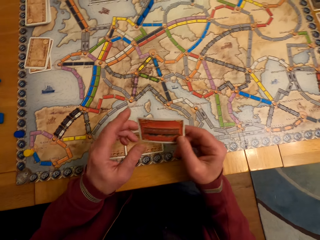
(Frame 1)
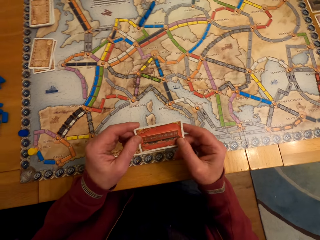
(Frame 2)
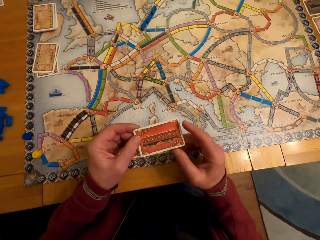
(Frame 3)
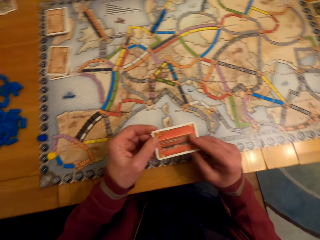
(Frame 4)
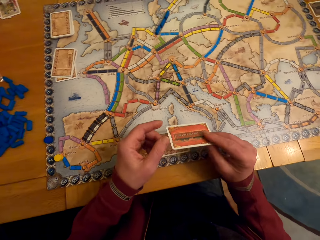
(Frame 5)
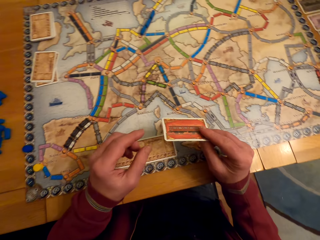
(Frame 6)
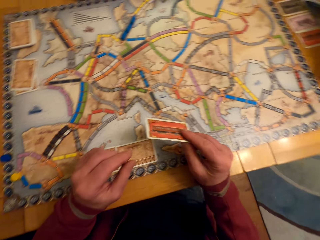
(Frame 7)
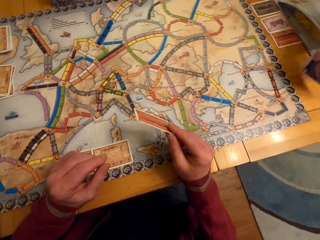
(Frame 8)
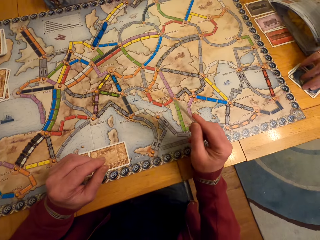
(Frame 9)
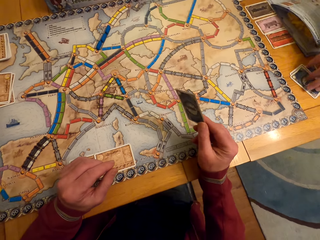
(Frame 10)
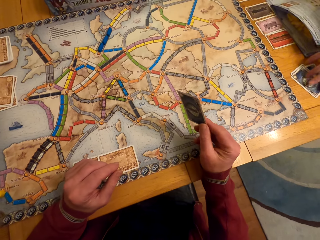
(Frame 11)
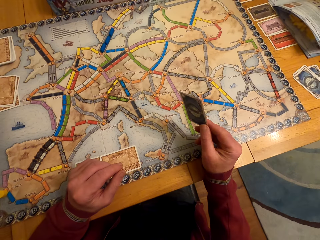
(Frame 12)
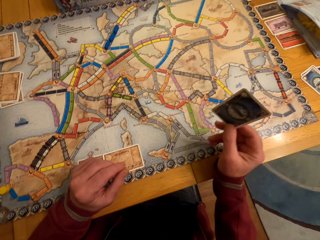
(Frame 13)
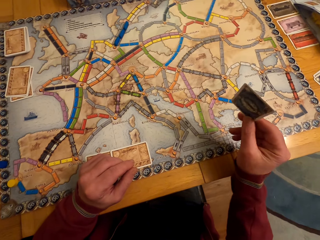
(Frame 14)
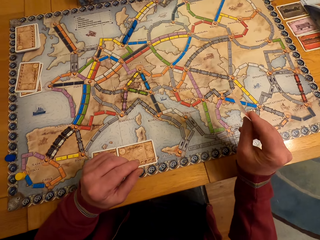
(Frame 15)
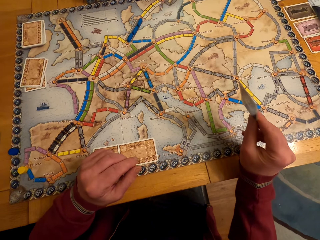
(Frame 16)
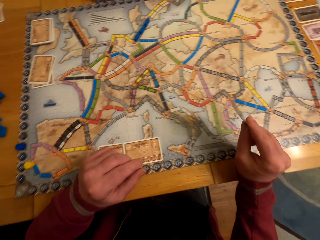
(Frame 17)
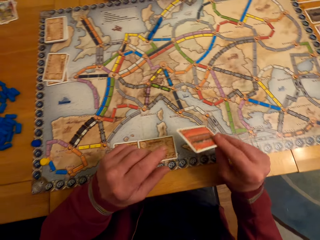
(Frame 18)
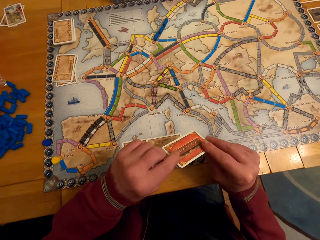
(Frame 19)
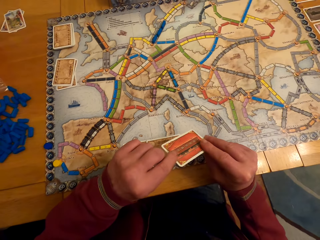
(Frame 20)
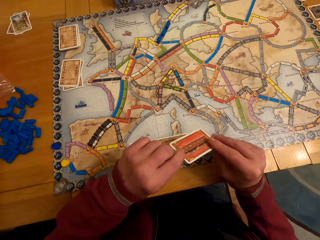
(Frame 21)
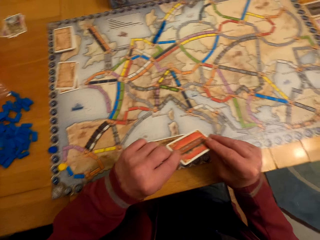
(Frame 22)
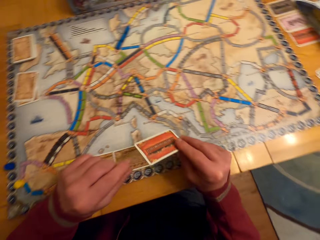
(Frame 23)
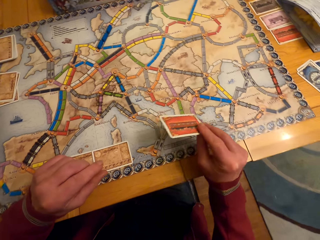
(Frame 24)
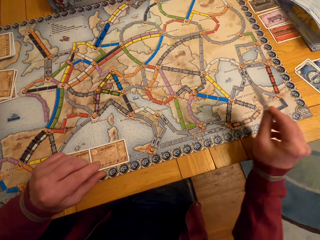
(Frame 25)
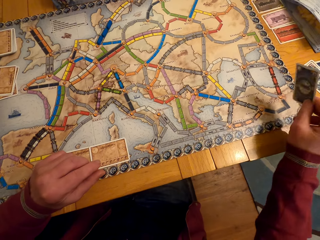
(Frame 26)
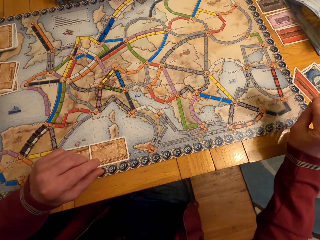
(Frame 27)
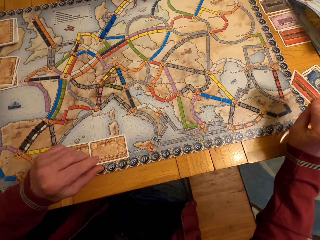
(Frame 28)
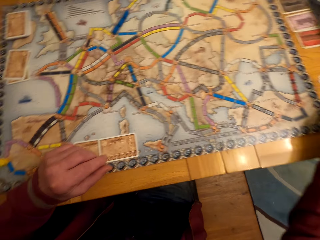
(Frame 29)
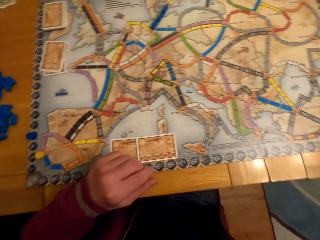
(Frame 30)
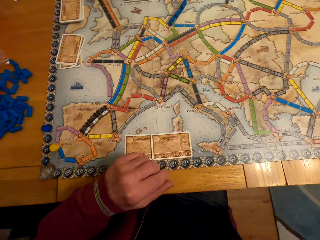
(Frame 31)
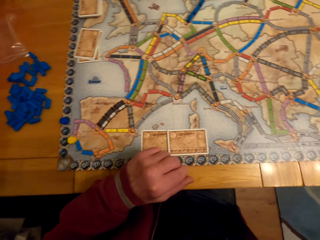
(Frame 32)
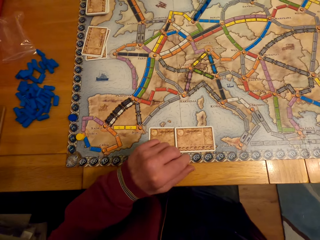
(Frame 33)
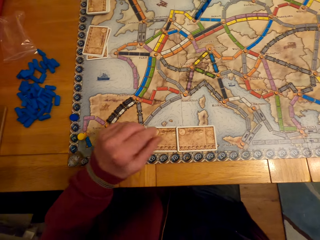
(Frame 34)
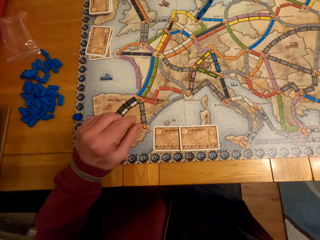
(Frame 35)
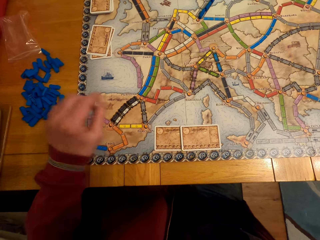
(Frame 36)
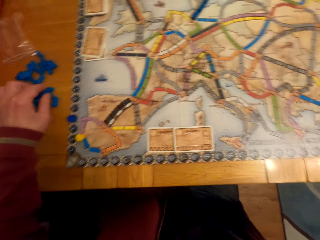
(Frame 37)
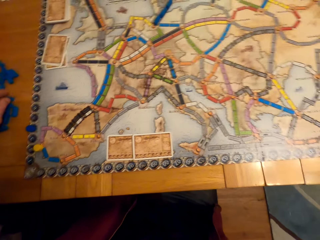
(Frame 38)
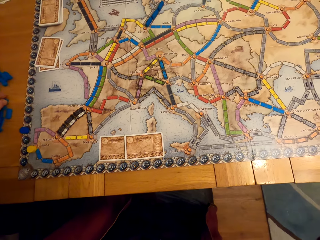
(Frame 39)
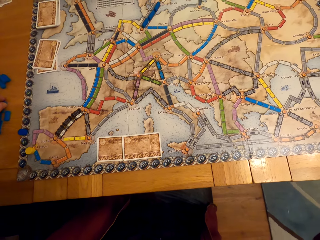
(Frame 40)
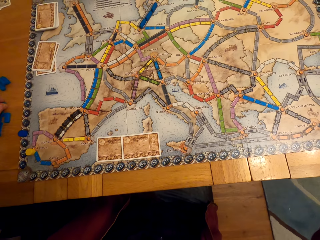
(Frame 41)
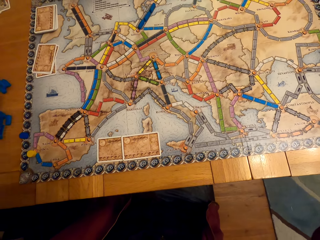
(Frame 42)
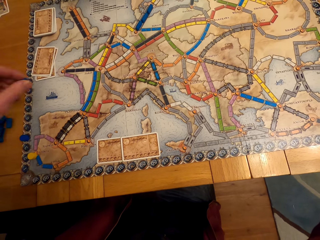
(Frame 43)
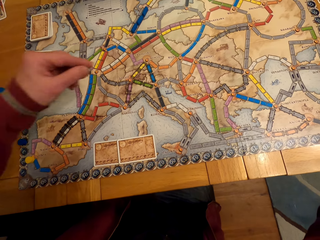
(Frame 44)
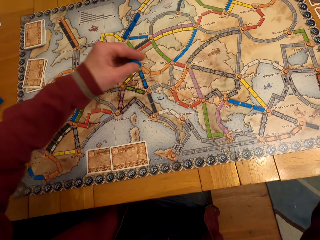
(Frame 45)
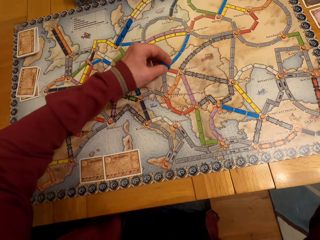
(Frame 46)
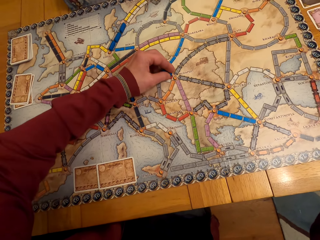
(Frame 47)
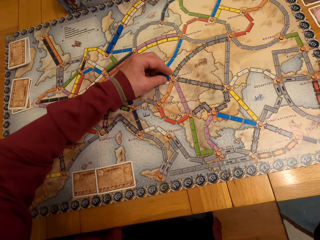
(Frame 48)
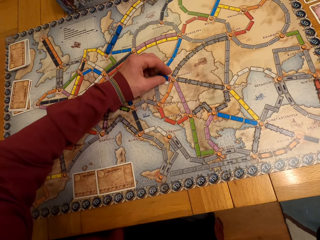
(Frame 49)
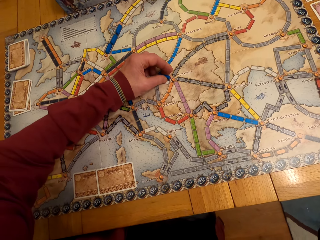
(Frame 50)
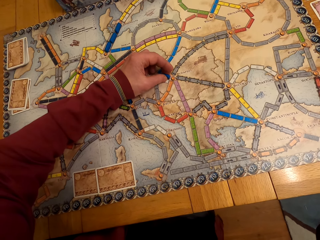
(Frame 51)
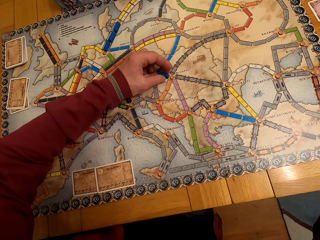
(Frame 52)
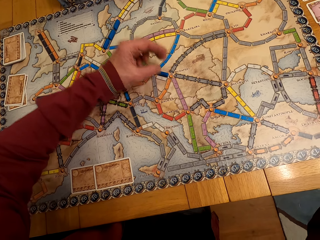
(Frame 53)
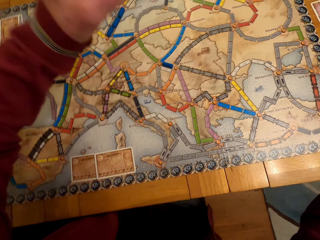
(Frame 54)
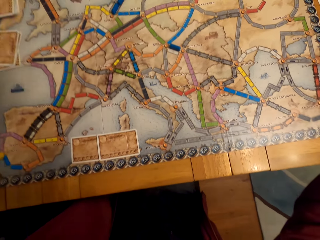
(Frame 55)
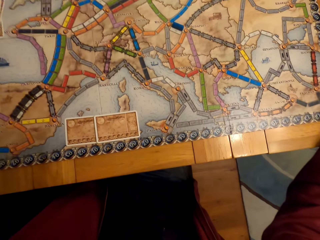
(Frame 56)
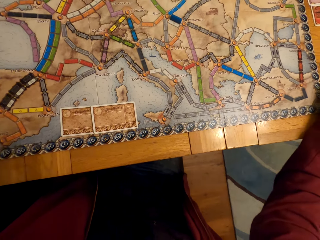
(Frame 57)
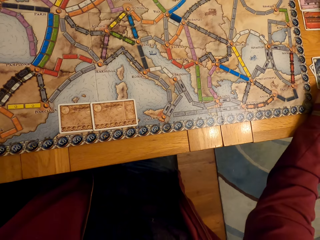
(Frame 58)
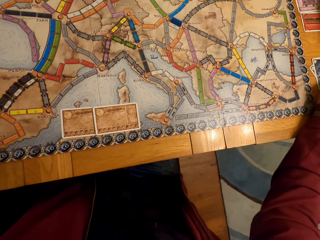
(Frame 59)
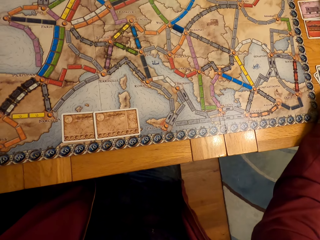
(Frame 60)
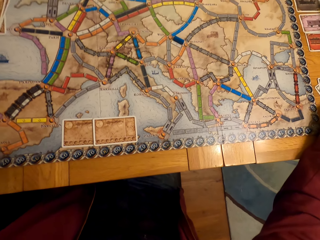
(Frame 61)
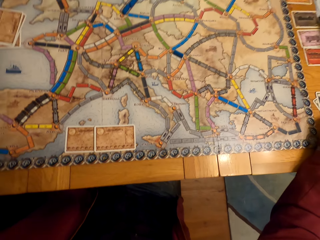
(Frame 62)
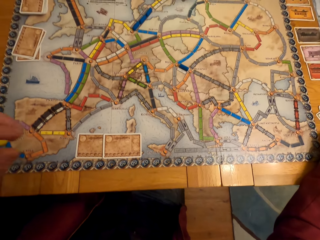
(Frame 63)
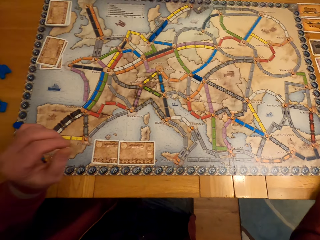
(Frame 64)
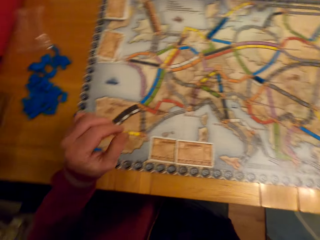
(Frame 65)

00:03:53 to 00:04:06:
A man looks at the card. A lady puts the board game cards on the table. The man looks at the card. The man touches the card. The man puts the card on the table. The man picks up the model pieces. The man puts the model piece on the paper. The camera wearer arranges the board game chips on the table. The man moves the hand. The man looks around.

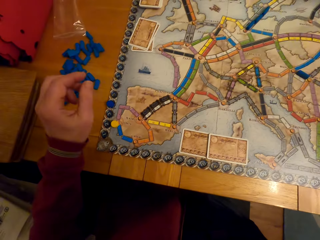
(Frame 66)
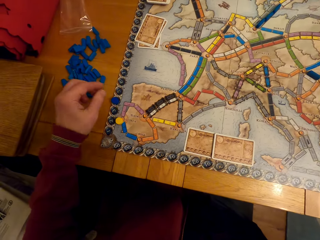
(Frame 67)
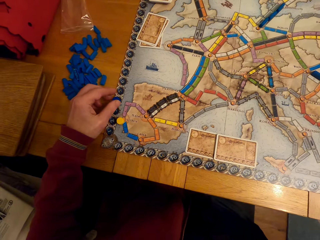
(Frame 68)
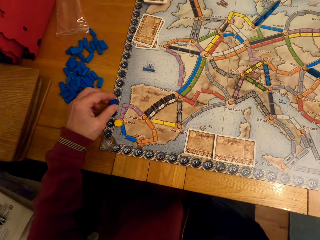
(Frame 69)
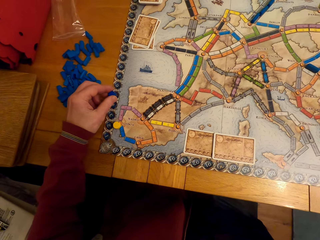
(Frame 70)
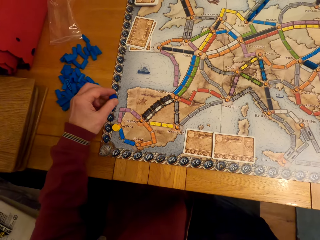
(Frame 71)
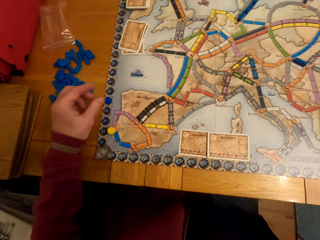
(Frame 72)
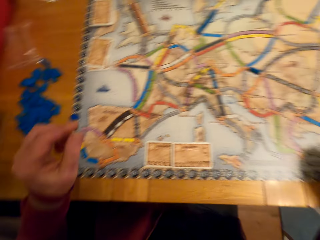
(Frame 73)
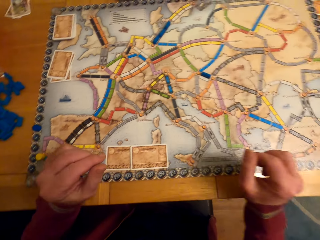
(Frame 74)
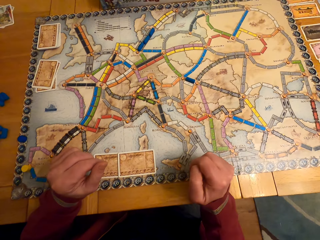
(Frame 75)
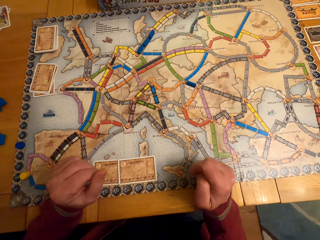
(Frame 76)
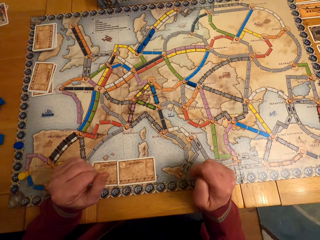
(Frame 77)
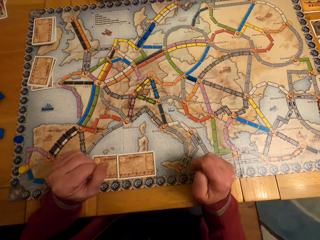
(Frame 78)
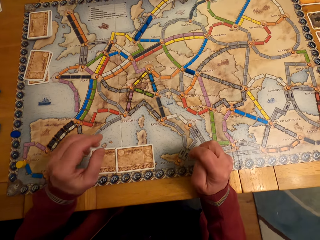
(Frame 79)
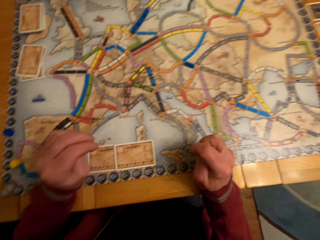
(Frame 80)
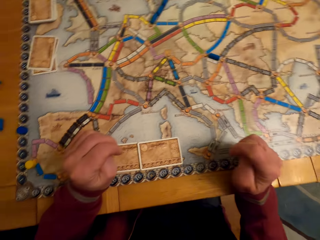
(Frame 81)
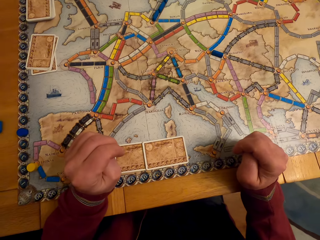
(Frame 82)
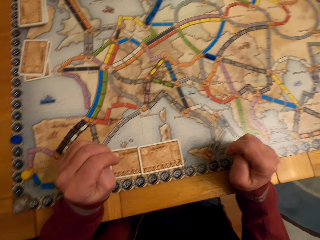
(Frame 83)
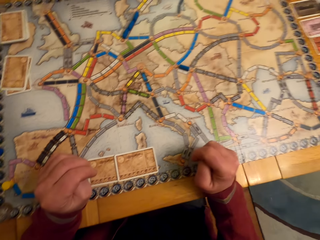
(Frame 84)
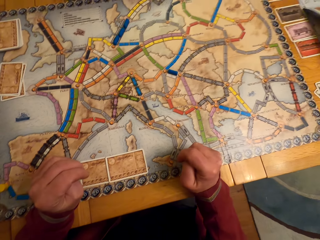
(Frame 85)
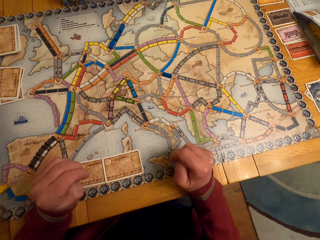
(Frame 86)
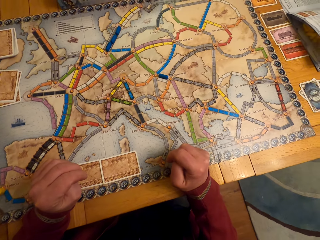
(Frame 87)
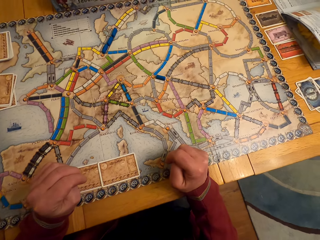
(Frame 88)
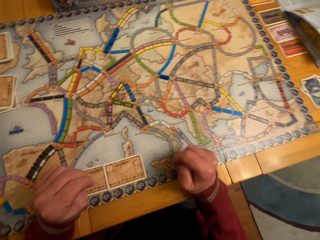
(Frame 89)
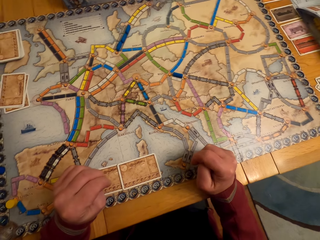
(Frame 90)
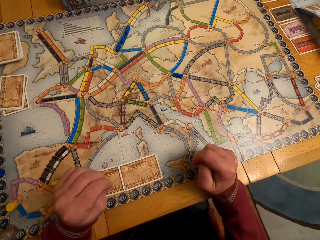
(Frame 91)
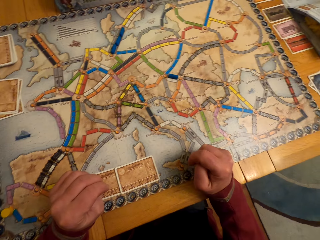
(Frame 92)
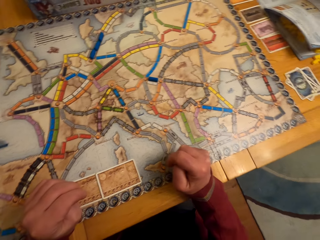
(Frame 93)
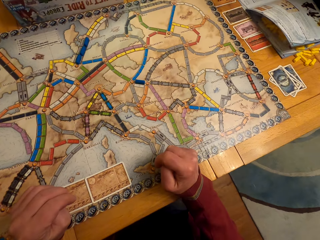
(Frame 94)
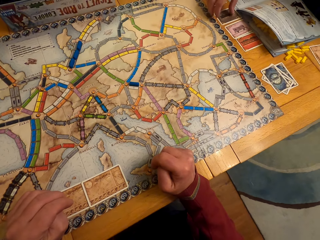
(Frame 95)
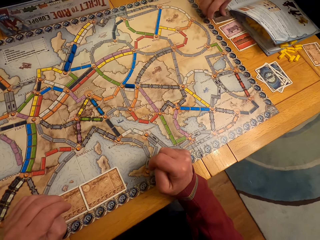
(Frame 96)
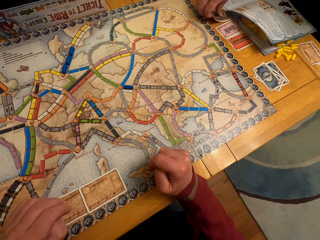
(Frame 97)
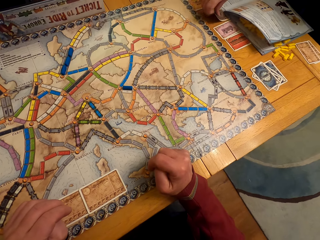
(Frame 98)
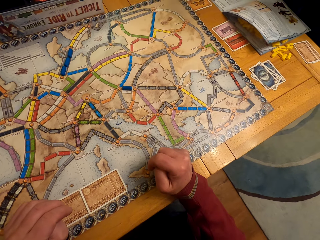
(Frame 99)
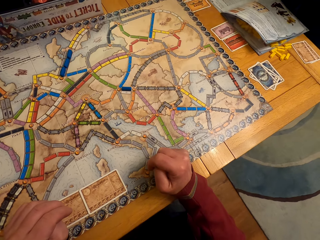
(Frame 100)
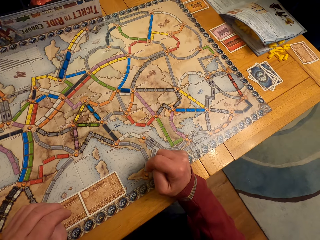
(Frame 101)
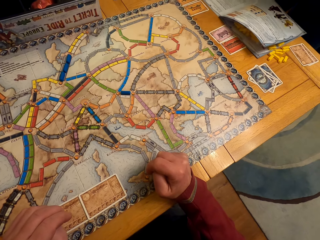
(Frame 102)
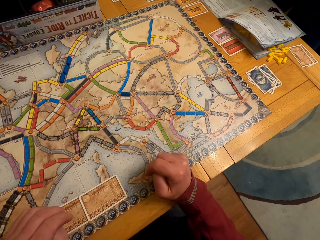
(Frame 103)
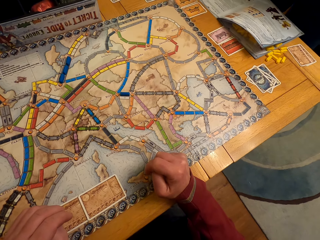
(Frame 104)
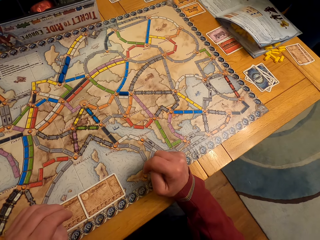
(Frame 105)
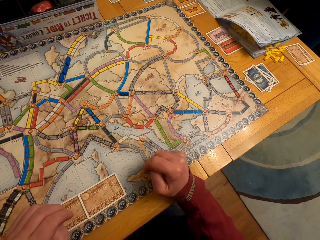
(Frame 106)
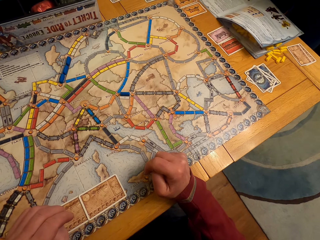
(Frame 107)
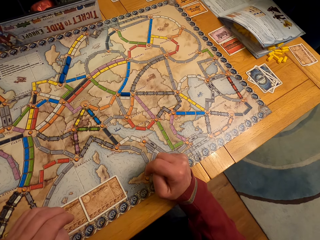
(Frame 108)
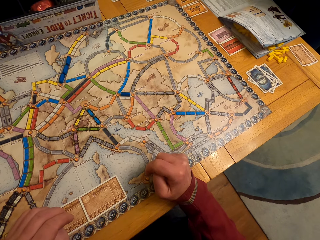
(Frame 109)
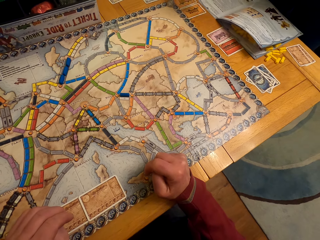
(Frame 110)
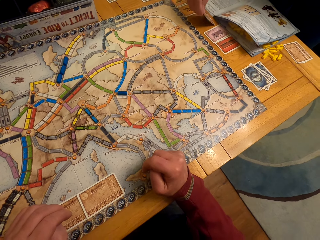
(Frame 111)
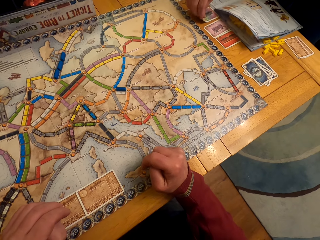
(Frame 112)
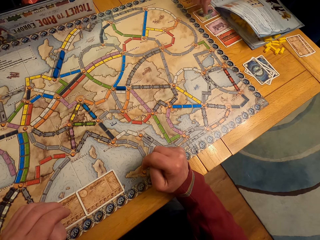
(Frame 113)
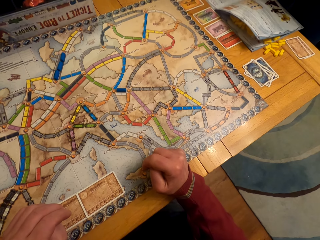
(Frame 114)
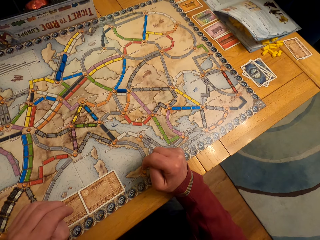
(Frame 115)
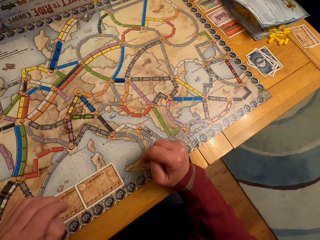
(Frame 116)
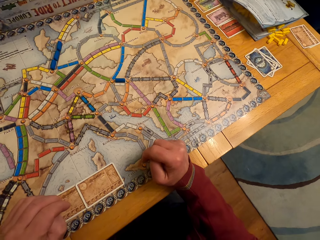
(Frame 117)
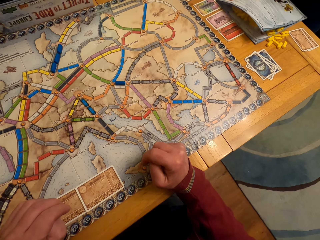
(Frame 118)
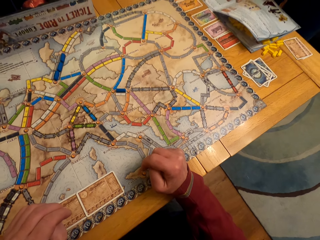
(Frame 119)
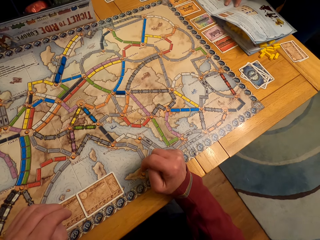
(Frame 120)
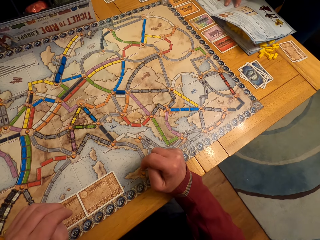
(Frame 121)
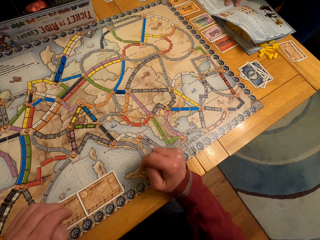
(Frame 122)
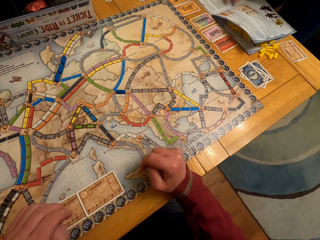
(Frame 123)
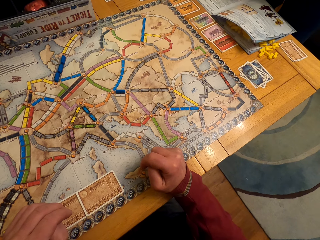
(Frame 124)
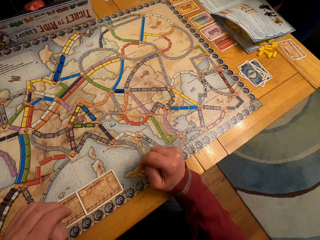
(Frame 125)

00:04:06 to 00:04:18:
A man moves the model piece. The man moves the hands. The man looks around. A lady puts the cards on the table. The man looks around.
